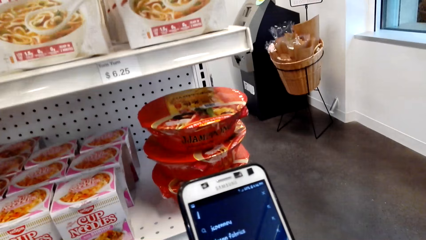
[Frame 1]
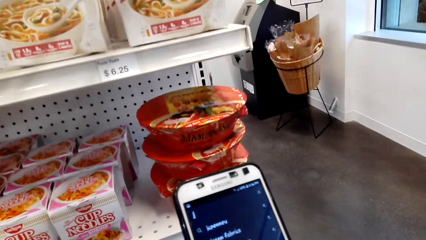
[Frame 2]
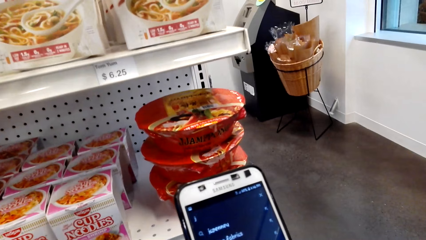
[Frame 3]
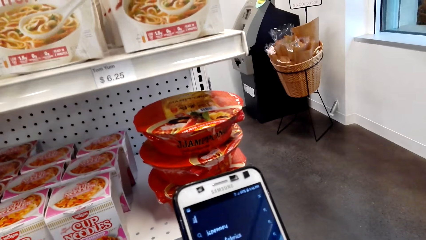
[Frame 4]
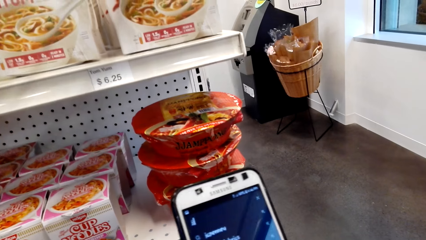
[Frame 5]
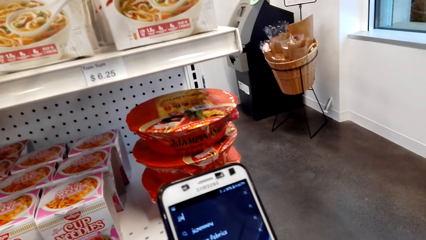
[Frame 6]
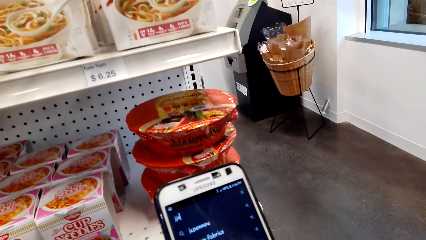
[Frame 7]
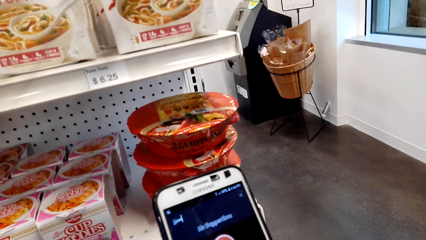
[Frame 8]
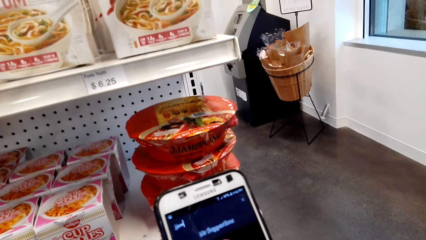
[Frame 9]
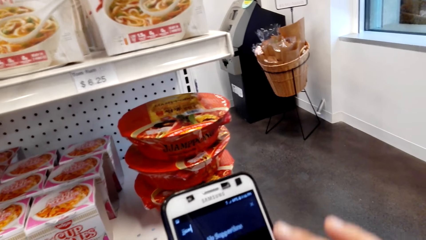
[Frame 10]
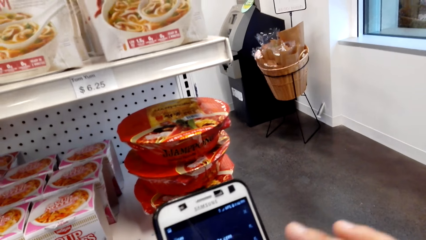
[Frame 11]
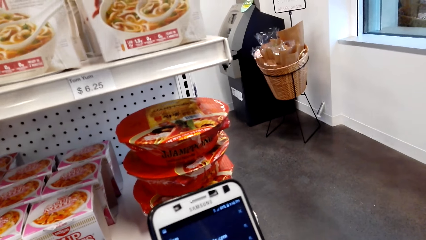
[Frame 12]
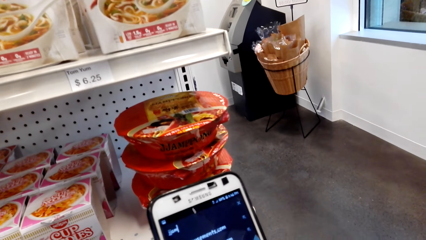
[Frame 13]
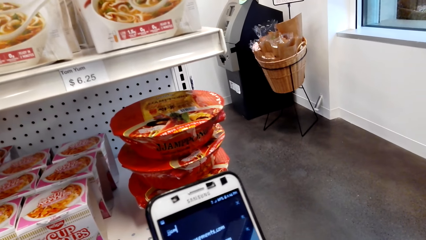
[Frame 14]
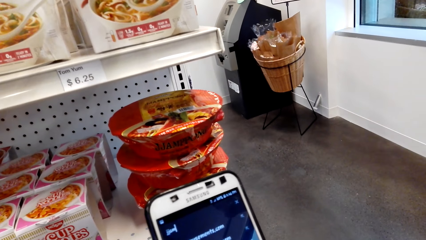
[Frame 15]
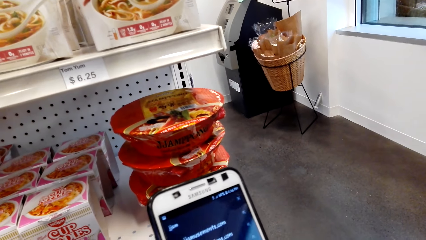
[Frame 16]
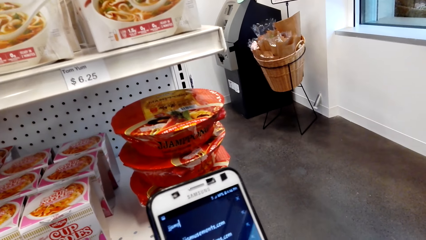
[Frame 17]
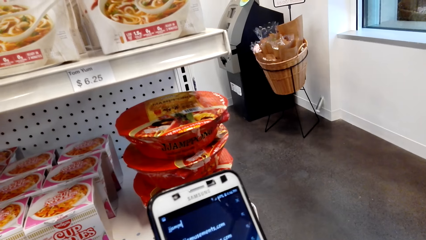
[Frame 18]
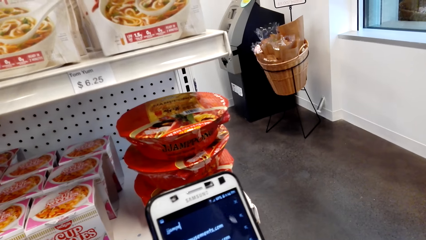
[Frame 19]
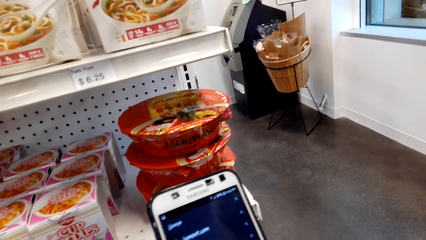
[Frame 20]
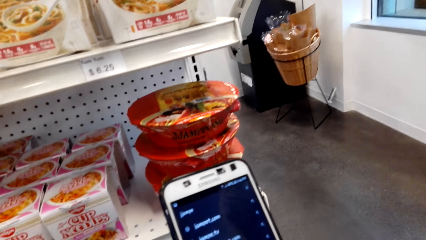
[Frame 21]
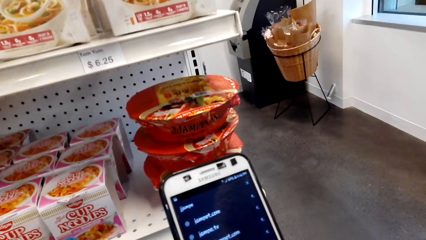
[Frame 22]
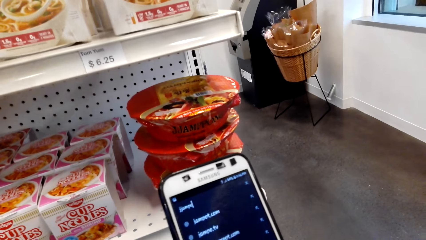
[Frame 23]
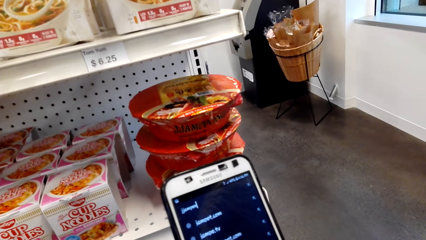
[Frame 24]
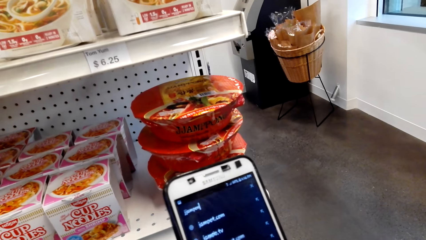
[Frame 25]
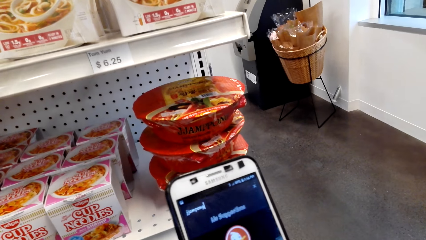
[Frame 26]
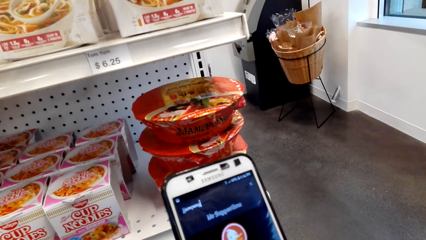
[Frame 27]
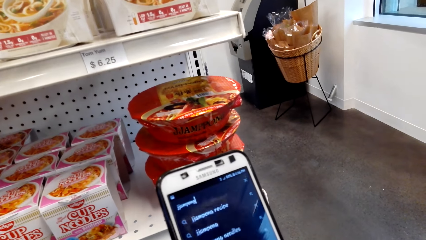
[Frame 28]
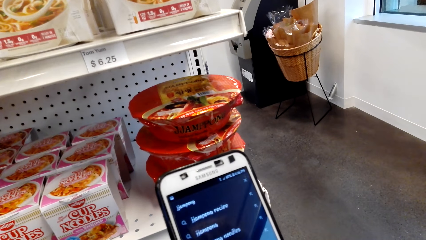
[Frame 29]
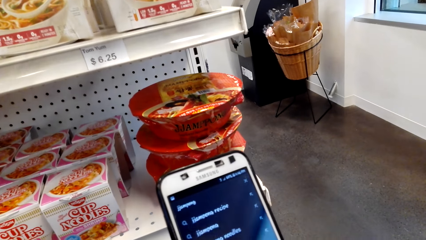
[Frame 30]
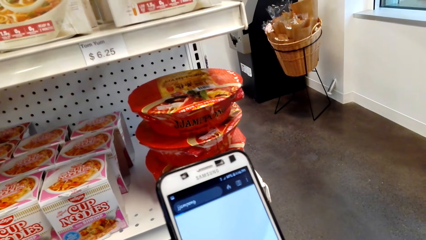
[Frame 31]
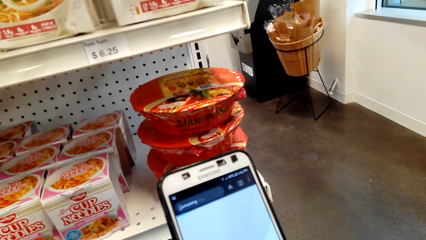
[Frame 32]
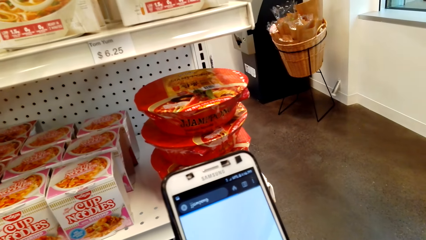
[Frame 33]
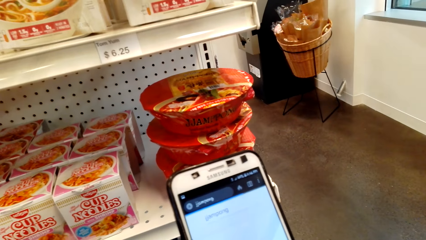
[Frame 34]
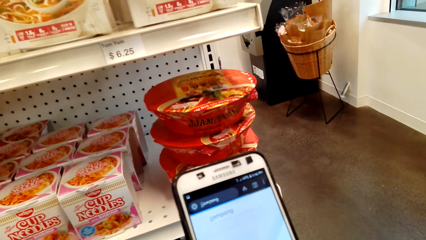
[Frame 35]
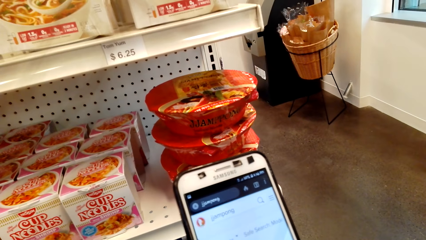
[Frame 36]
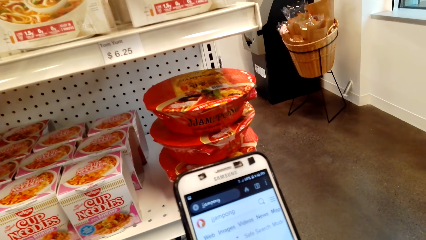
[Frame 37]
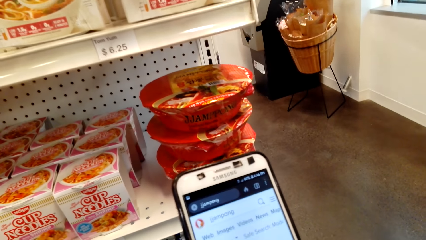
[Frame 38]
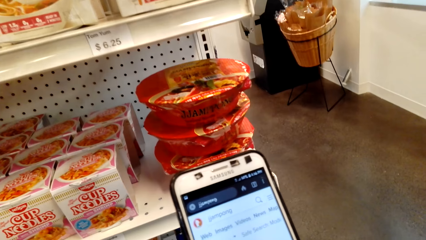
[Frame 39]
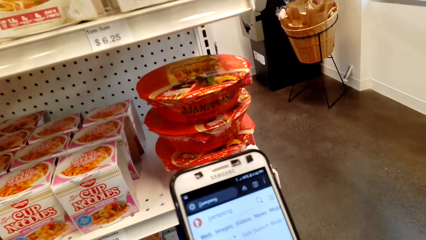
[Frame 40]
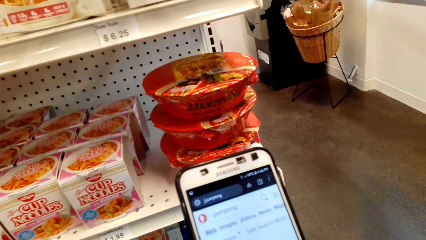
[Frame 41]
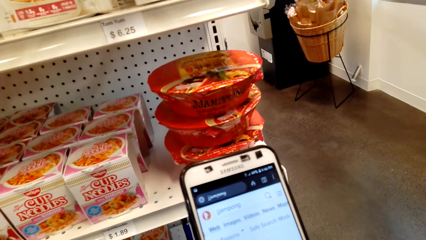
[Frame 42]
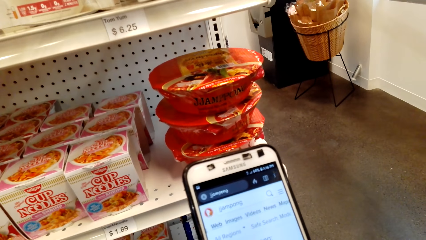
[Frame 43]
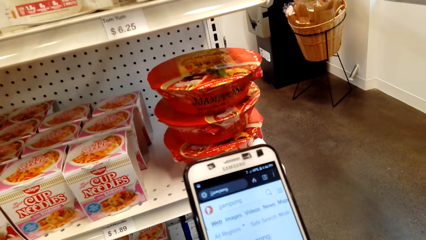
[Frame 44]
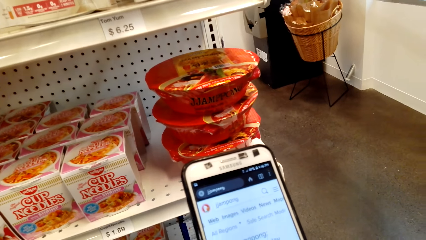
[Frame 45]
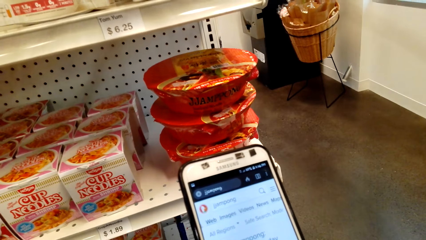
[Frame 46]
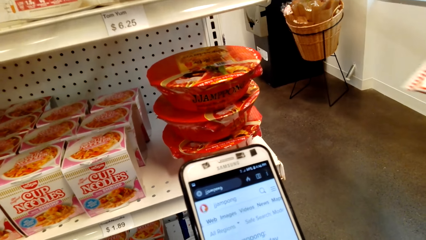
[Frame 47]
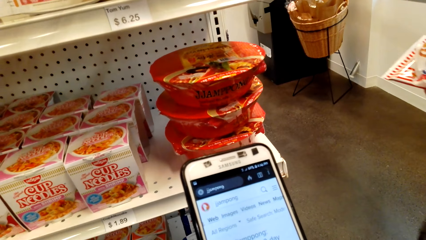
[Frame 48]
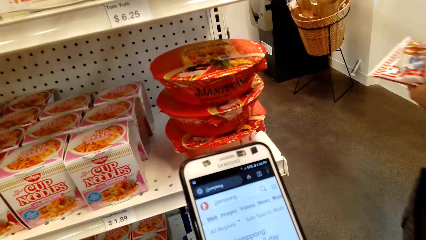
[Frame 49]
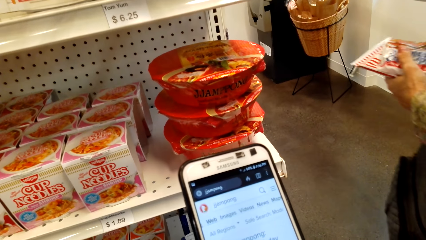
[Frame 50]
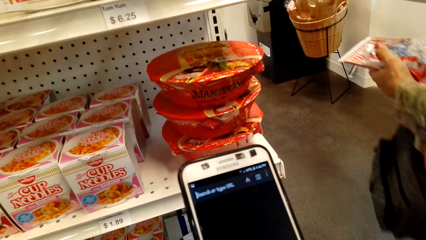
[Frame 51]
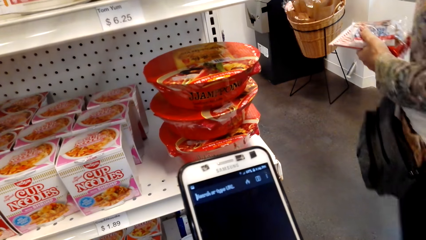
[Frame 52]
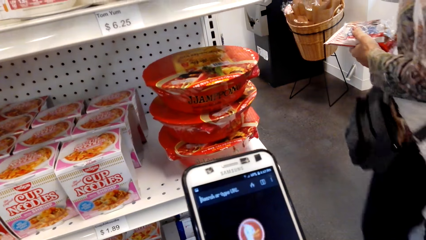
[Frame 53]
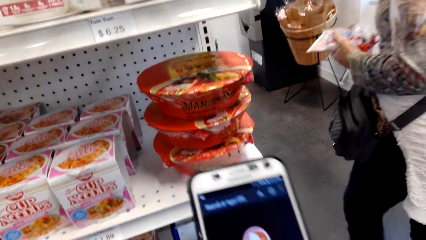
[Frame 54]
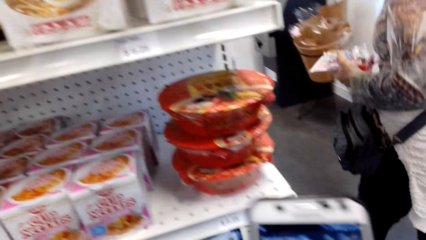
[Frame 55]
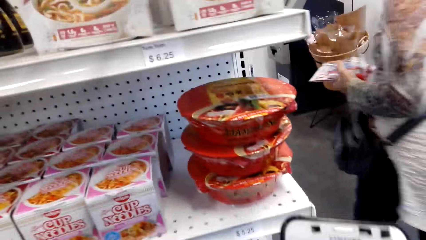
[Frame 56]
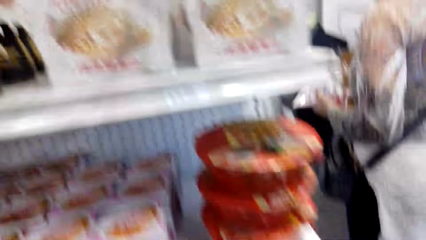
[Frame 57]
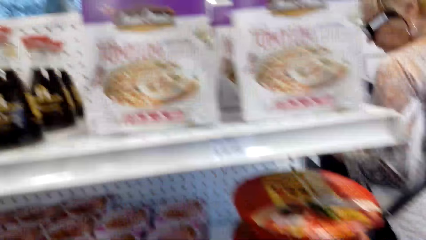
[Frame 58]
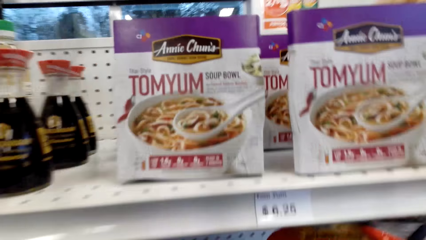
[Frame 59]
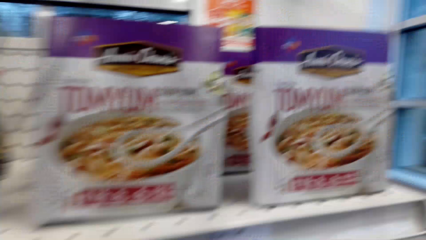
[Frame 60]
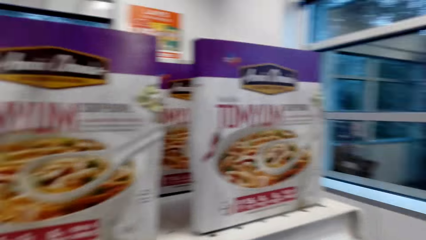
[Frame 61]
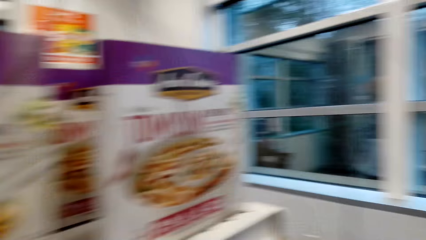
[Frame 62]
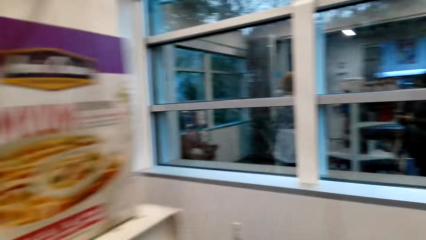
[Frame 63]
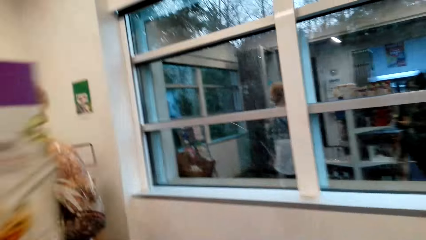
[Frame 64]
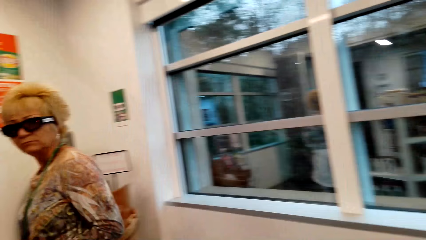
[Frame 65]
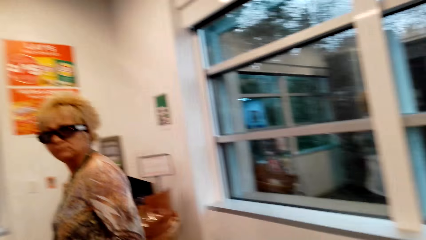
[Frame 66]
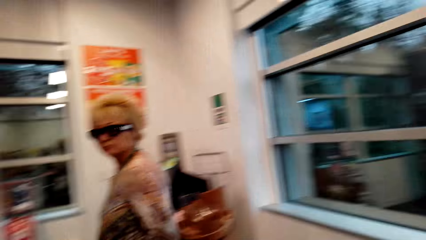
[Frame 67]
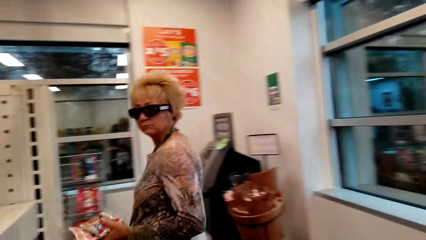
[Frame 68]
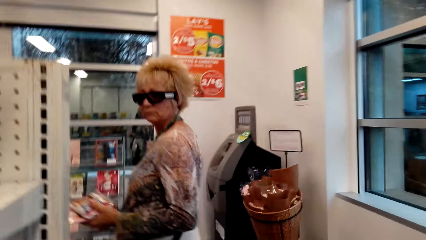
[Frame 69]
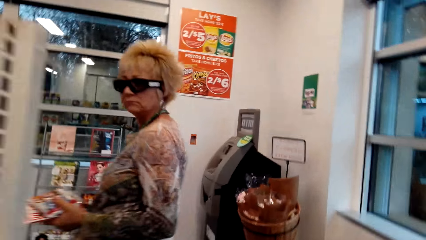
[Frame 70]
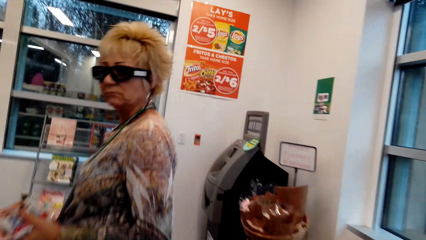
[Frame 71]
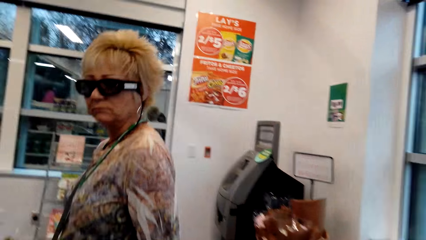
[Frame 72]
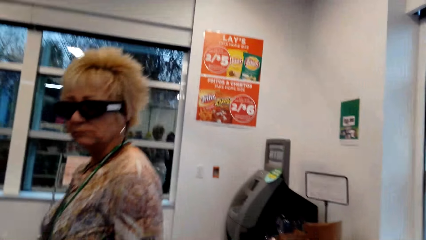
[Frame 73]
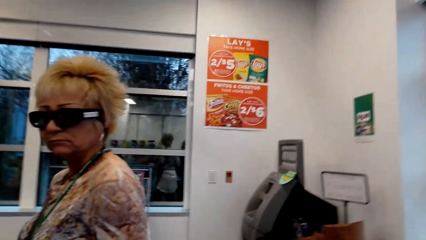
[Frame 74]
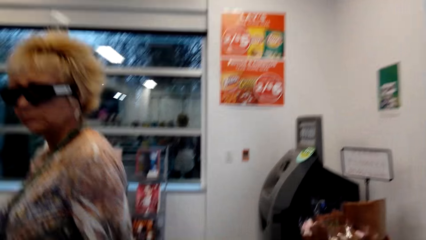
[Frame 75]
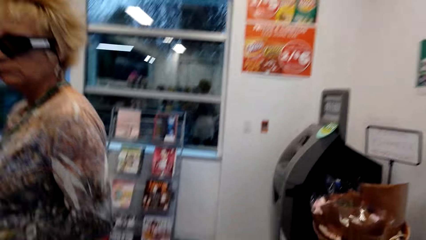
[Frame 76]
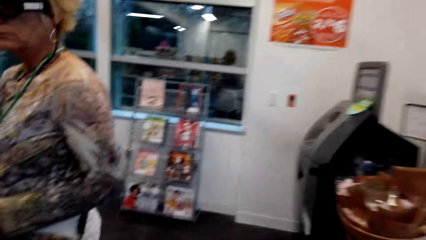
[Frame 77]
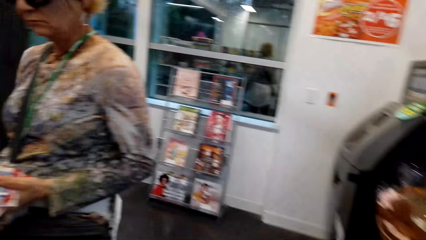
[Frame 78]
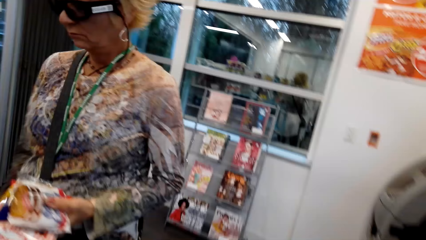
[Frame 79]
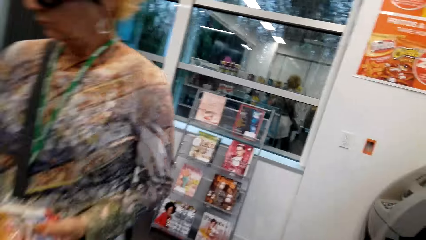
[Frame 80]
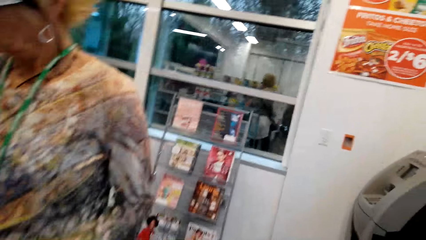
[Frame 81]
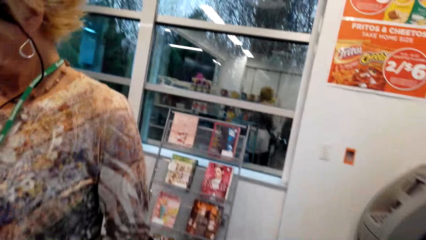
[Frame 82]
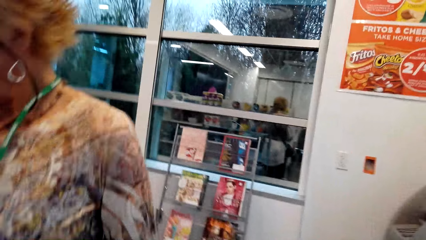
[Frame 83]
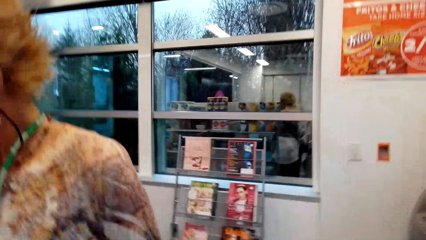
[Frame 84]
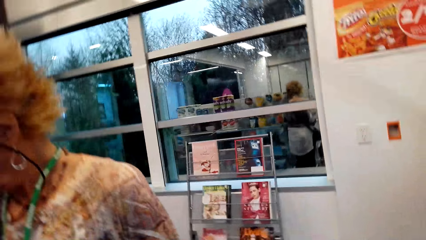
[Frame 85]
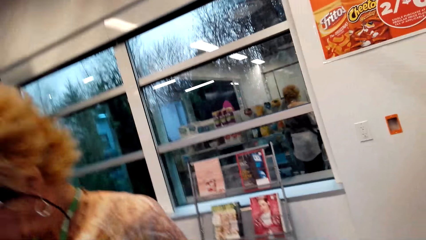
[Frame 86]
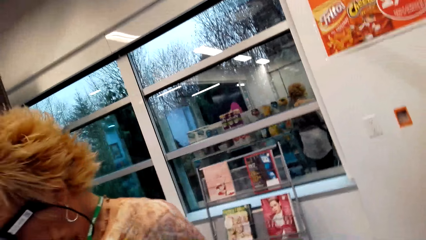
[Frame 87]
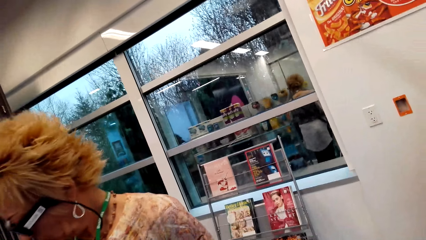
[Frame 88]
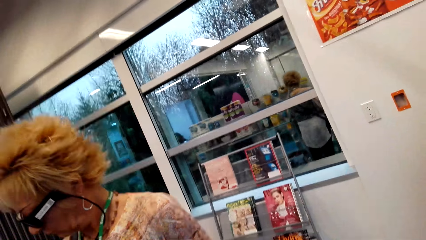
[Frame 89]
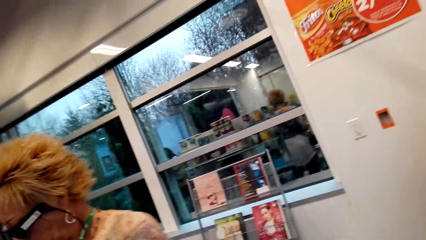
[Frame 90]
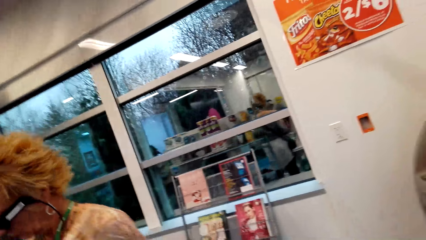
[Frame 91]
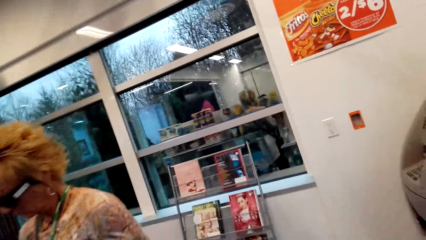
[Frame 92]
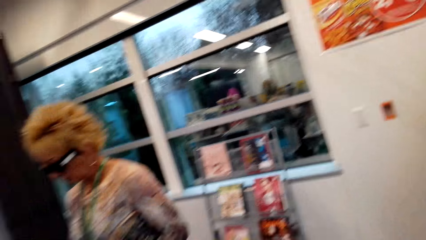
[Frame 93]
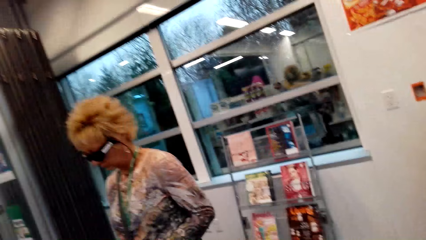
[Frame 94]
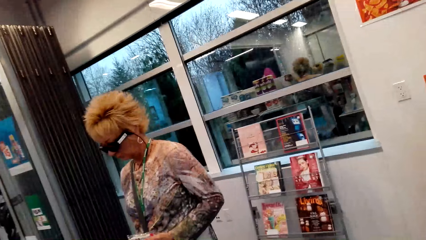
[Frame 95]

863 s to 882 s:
A lady walks in the store. The camera wearer walks in the store. They look at the lady.
